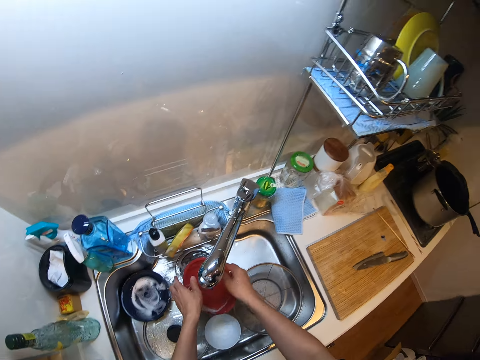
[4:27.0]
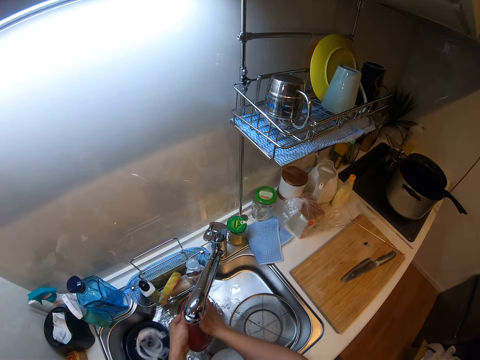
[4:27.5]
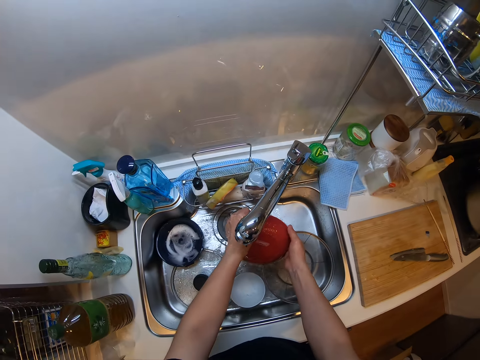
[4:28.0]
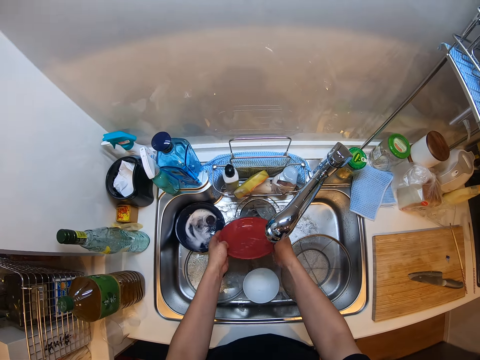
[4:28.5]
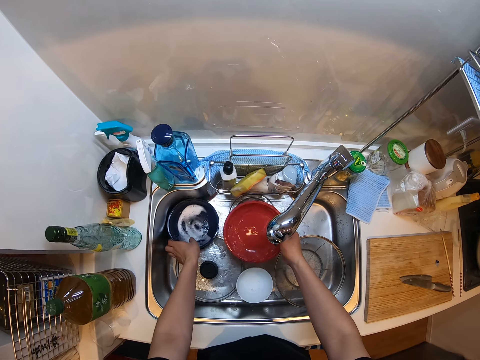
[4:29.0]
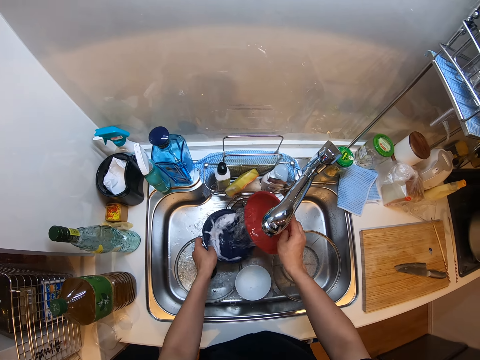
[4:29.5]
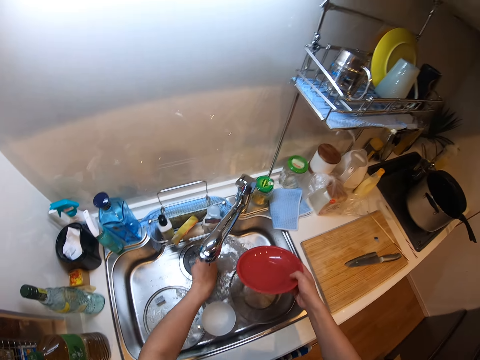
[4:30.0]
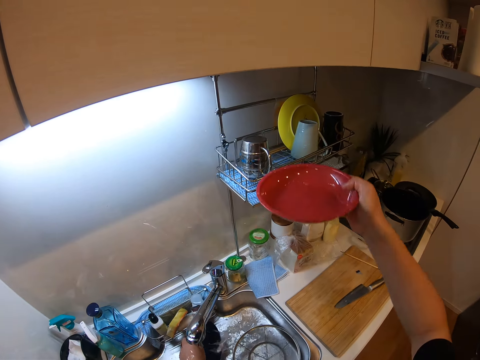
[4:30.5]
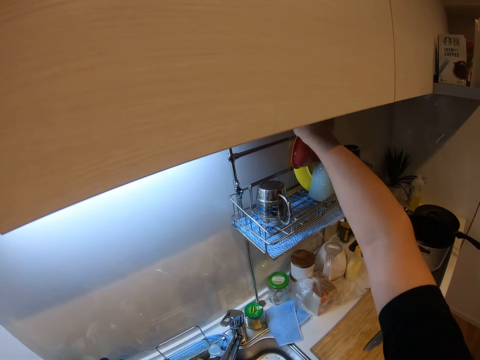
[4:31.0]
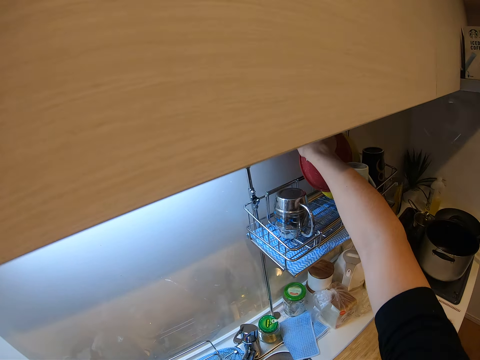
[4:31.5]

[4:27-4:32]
The camera wearer drops the foam beside the sink. They rinse the plate. They look around the kitchen. They rinse a red plate in the sink. They pick up a plate. They rinse the plate. They drop the red plate in the plate rack.

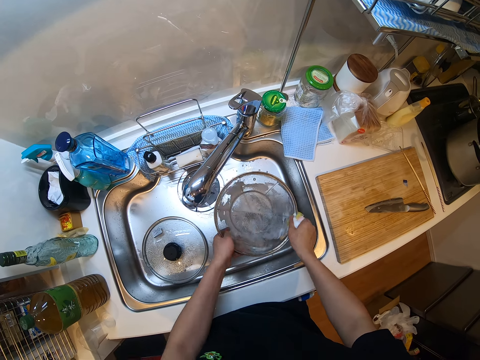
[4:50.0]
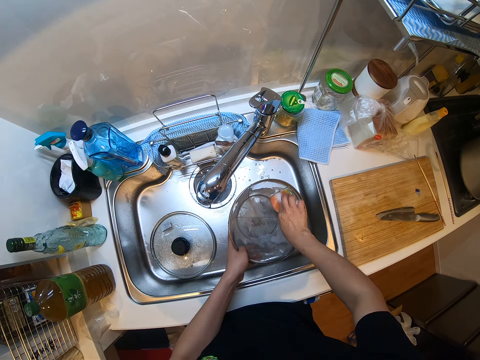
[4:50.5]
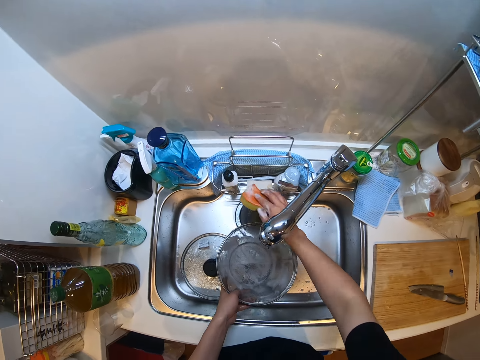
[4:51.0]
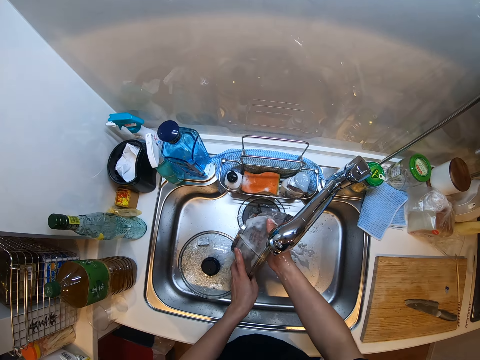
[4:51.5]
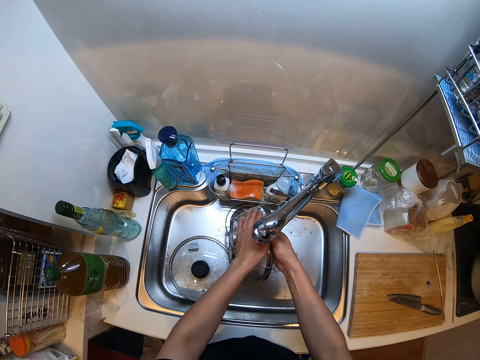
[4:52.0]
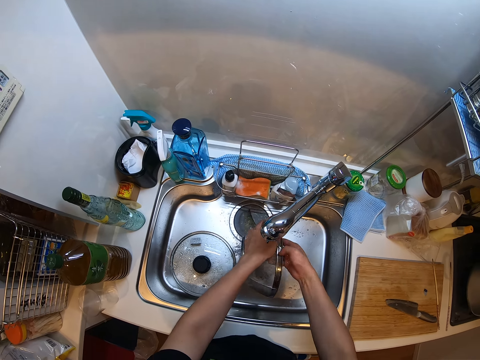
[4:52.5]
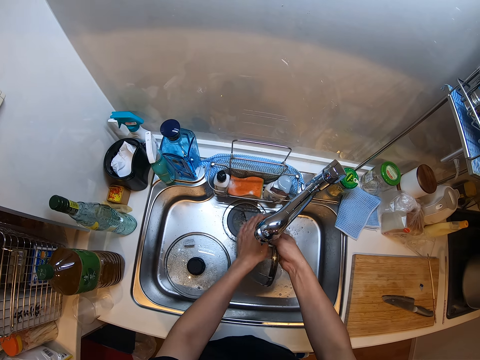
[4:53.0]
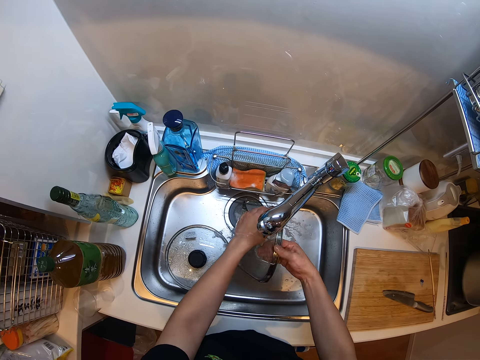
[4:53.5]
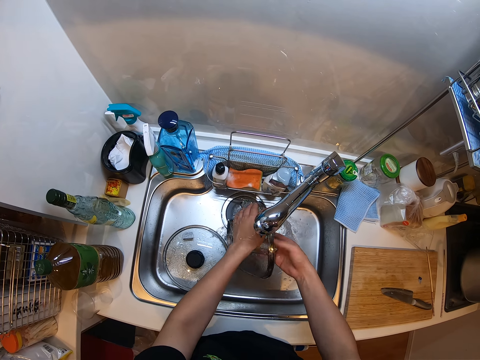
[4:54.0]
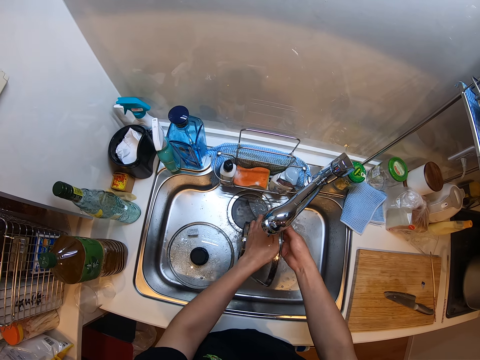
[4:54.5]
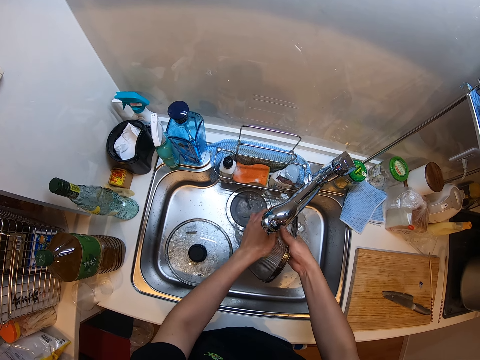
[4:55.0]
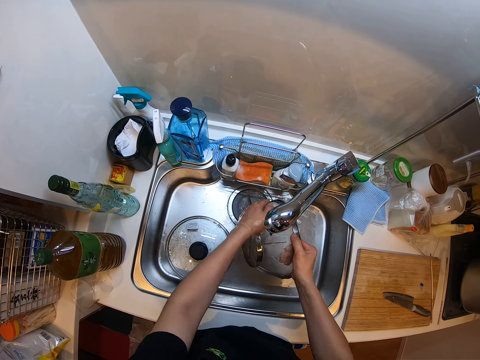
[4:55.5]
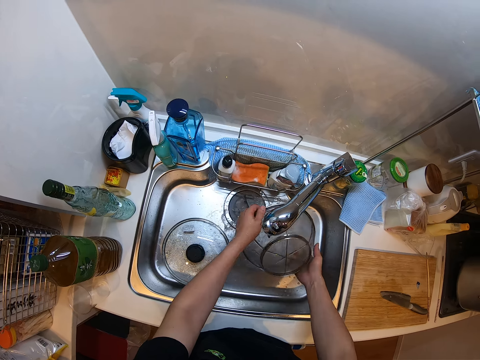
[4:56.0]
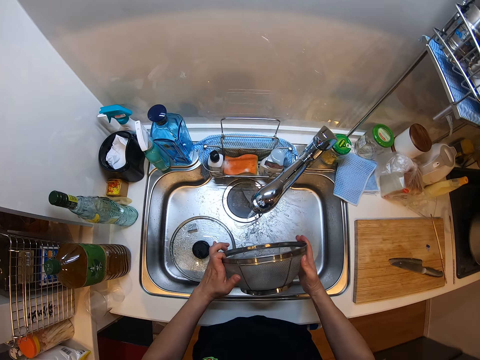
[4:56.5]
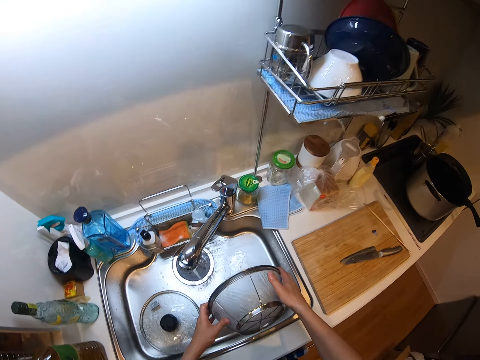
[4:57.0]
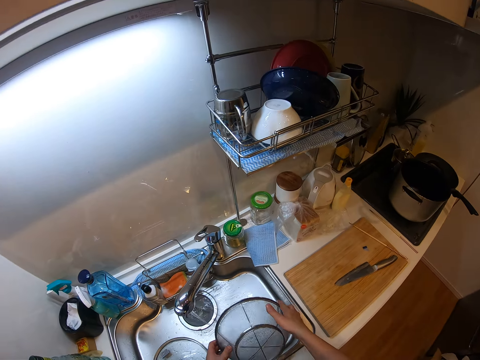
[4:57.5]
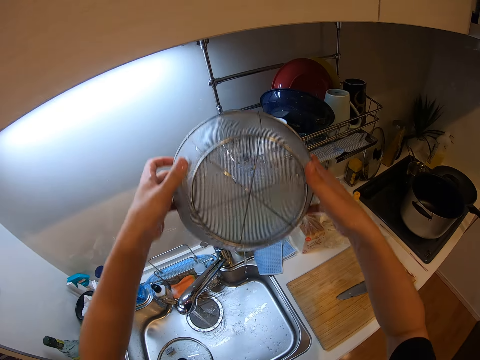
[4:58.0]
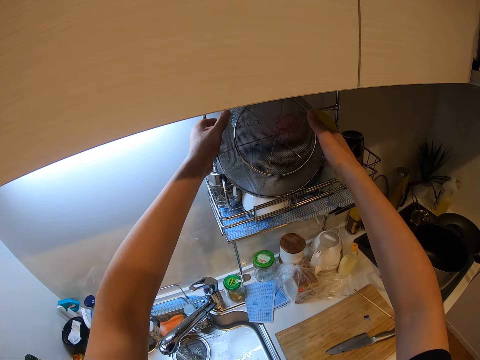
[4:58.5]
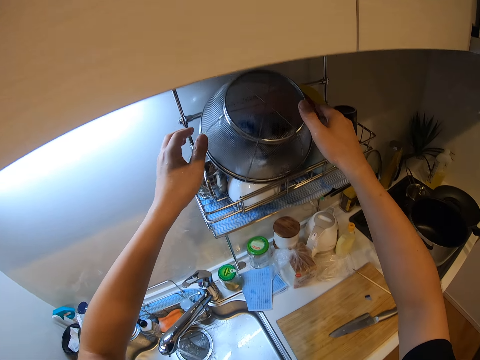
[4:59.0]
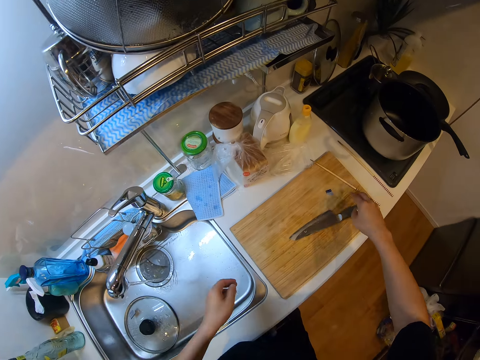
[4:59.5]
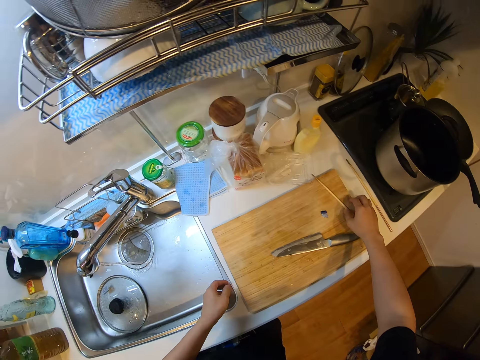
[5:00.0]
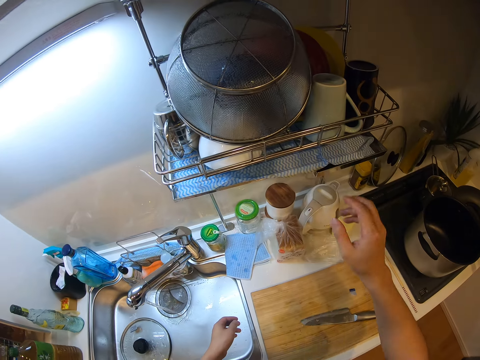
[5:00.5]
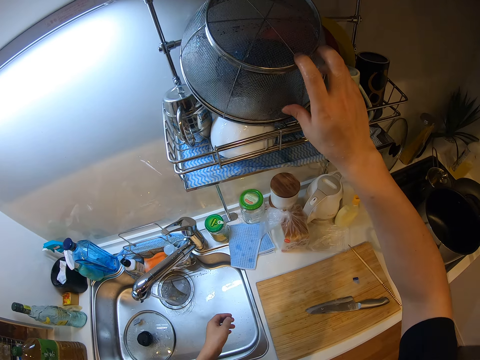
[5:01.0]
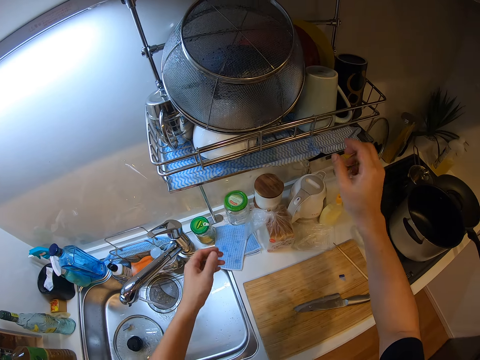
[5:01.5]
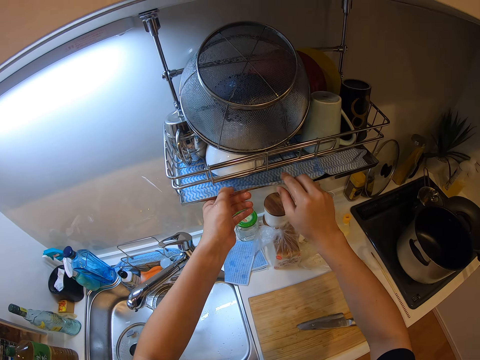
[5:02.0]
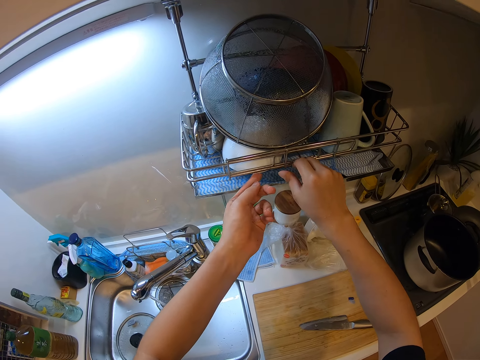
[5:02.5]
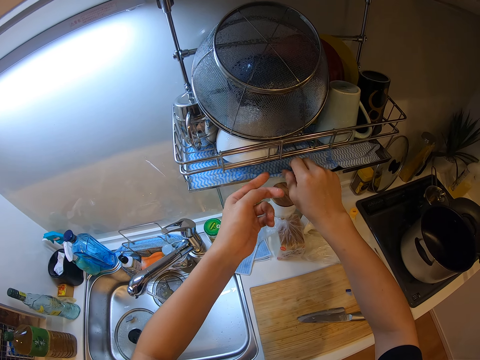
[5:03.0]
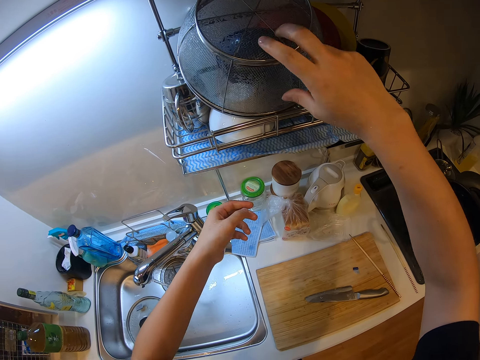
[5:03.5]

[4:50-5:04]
The camera wearer drops the sponge in the sponge caddy beside the sink. They rinse the stainless sieve or bowl in the sink. They stare at the bowl. They drop the stainless sieve on the plate rack. They stare at the chopping board. They inspect the bowl on the kitchen rack. They inspect the kitchen rack.

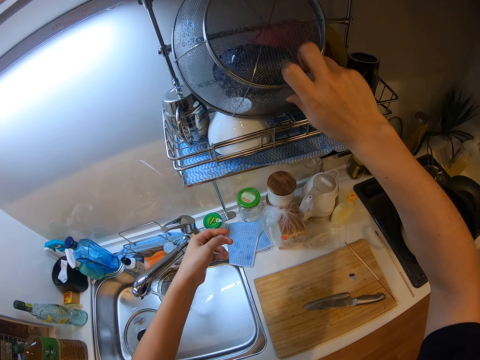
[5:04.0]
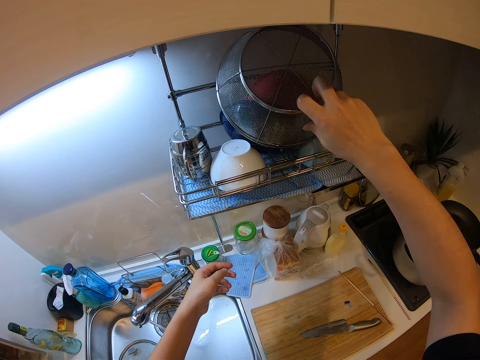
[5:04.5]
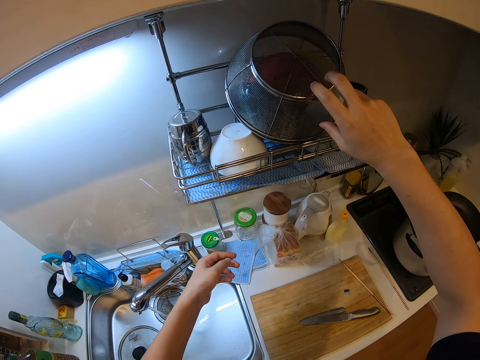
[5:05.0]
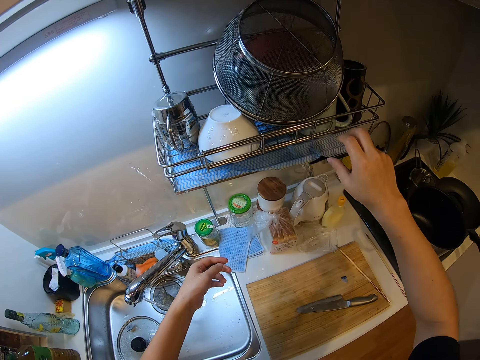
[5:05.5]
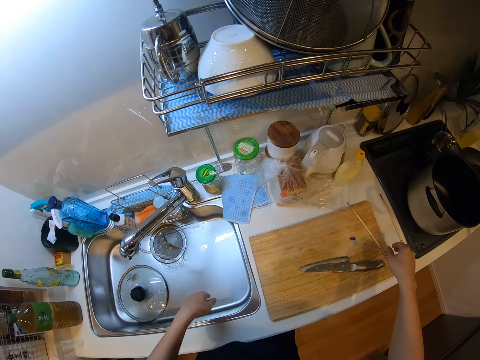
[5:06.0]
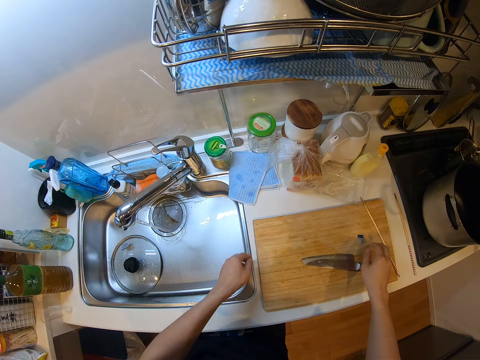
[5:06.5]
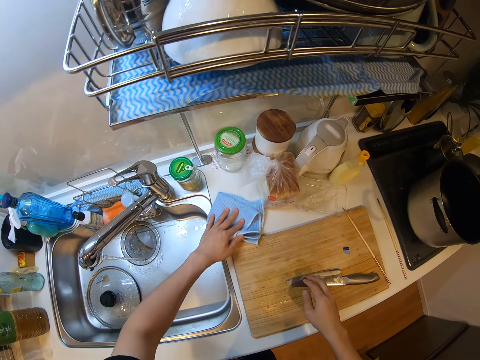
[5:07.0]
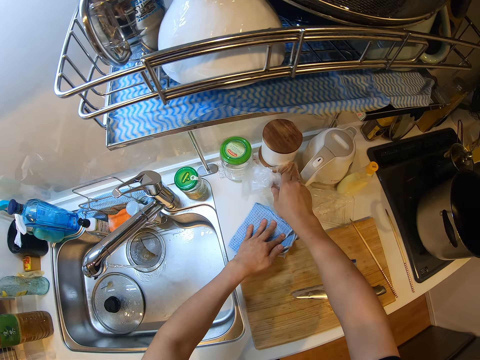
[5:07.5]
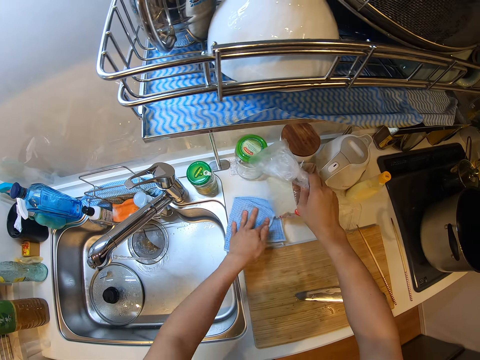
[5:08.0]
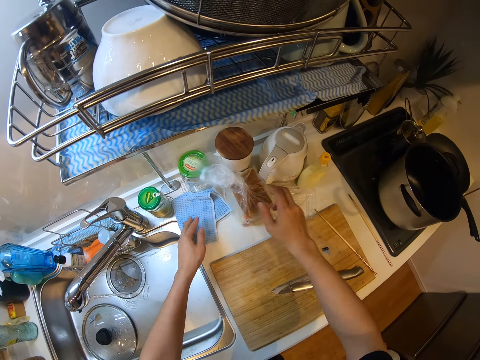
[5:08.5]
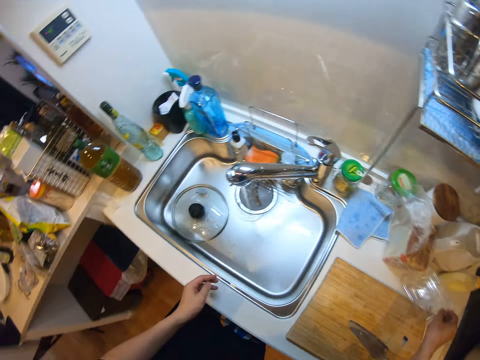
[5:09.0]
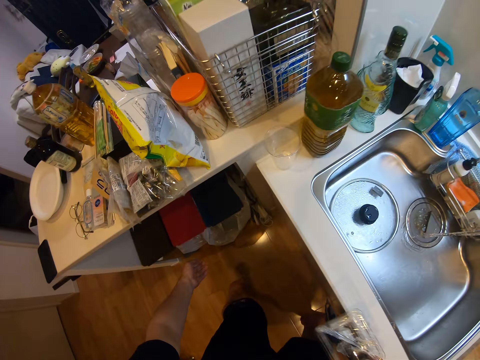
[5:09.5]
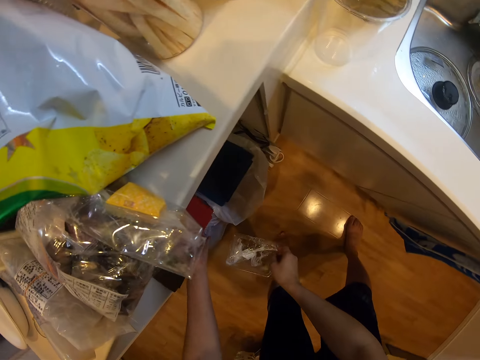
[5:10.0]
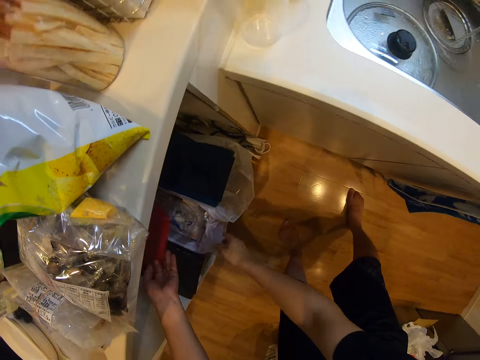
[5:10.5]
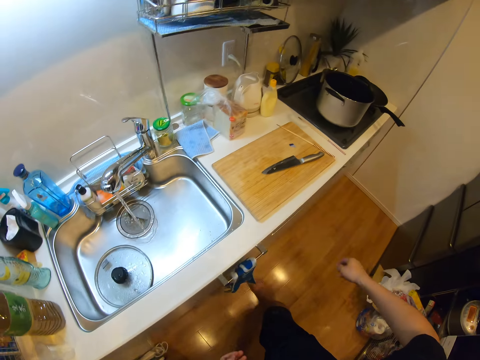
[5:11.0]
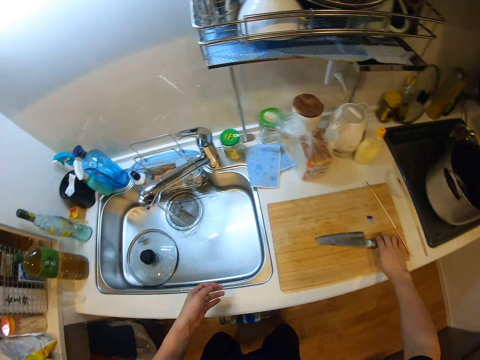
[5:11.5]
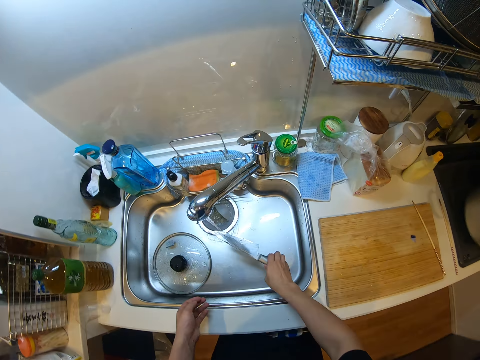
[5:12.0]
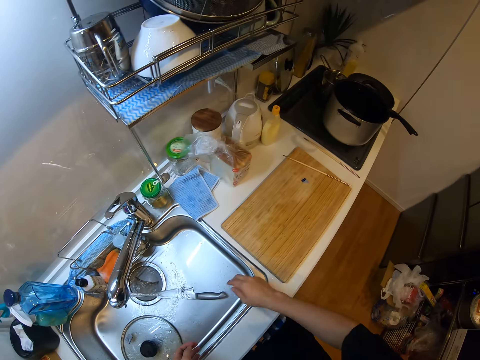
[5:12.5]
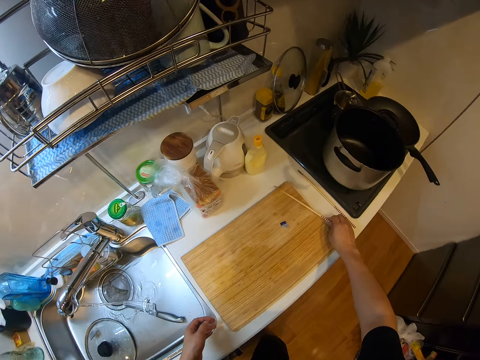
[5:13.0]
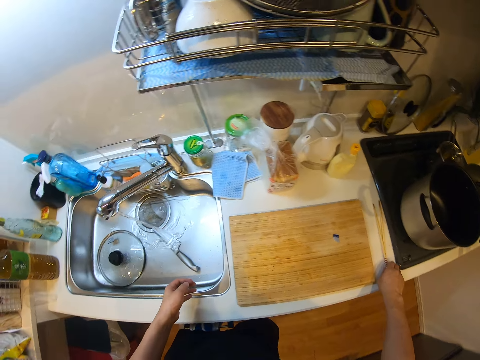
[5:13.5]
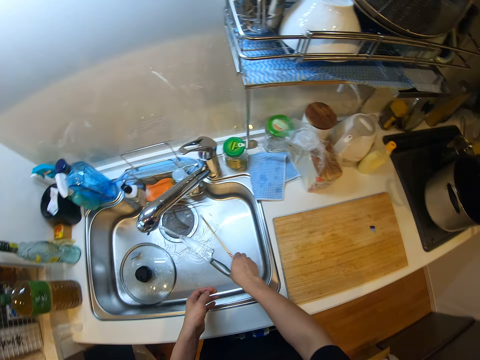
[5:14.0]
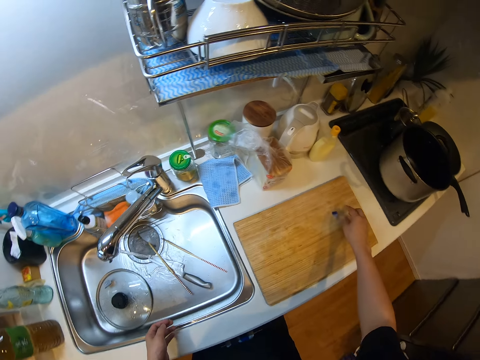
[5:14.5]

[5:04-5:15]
The camera wearer moves the bowl on the kitchen rack. She stares at the chopping board. She cleans the slab with a napkin or rag in her left hand. She touches a bag on the countertop. She adjusts a nylon on the slab with her right hand. She places the rag on the countertop. She picks up an empty pack on the slab with her right hand. She opens a trash can or waste bin. She drops the empty pack in the waste bin. She closes the trash can. She stares at the chopping board. She picks up a knife from the slab with her right hand. She drops the knife in the sink. She picks up a chopping stick on the slab with her right hand. She drops the chopping stick in the sink.
